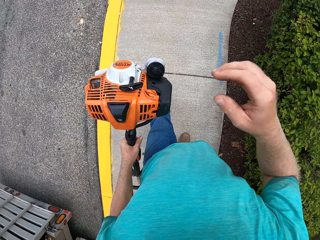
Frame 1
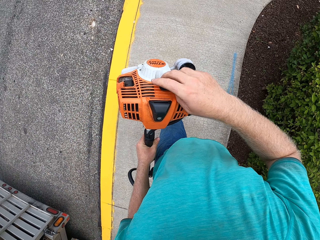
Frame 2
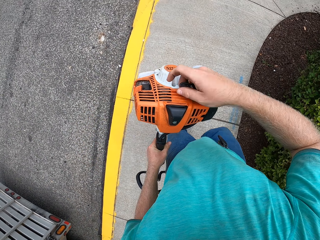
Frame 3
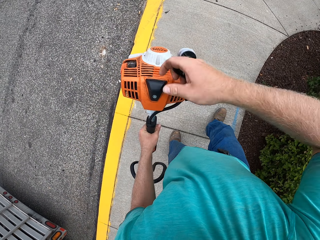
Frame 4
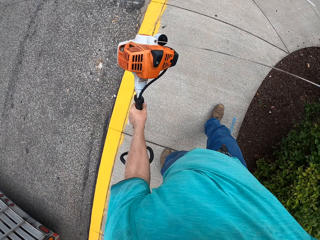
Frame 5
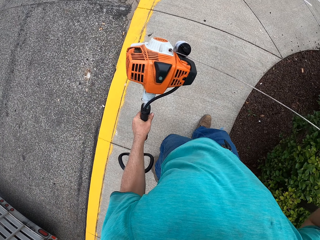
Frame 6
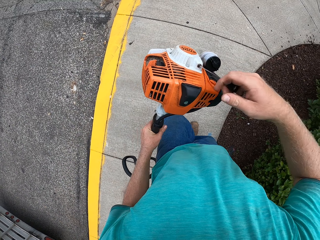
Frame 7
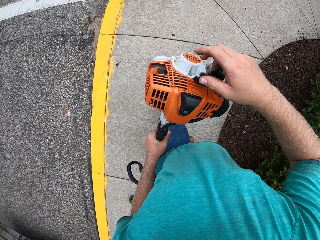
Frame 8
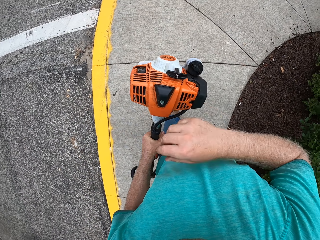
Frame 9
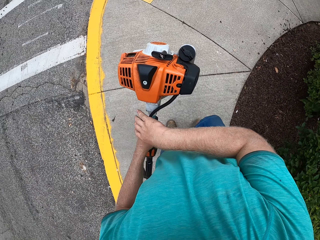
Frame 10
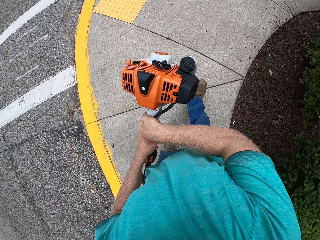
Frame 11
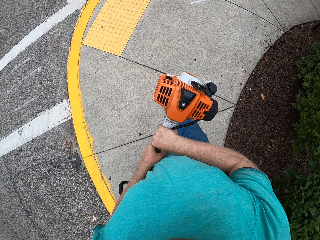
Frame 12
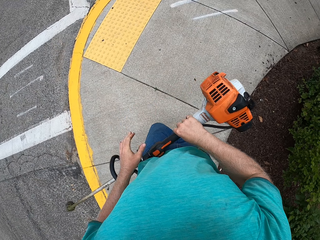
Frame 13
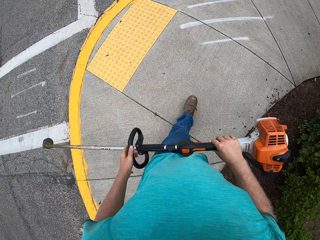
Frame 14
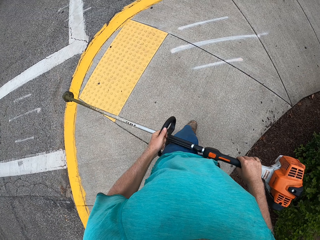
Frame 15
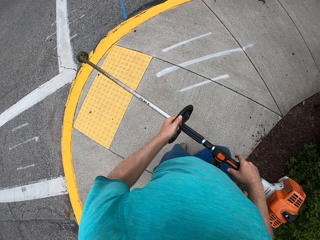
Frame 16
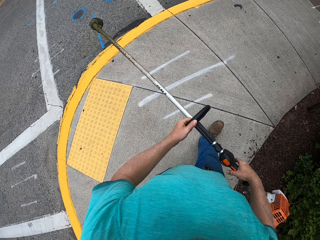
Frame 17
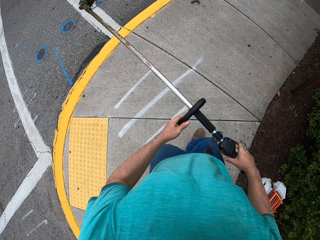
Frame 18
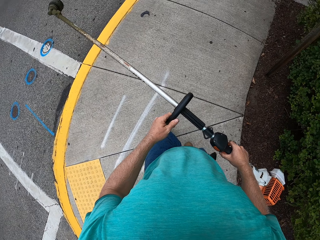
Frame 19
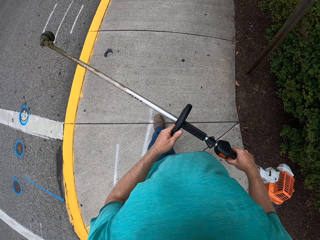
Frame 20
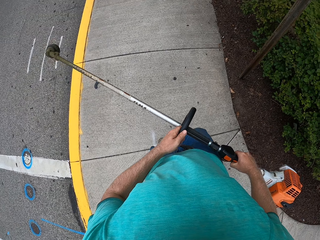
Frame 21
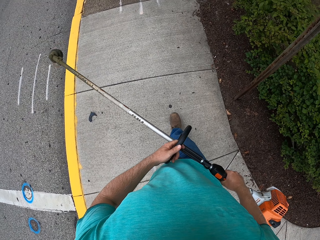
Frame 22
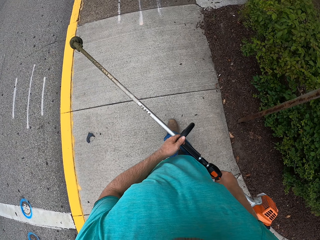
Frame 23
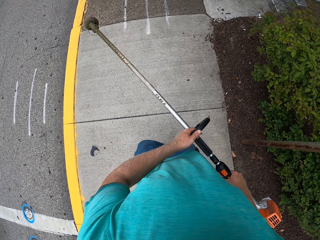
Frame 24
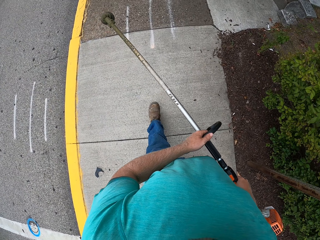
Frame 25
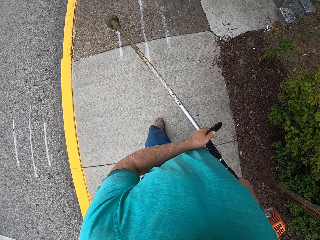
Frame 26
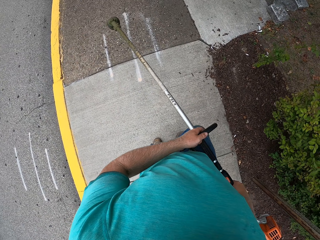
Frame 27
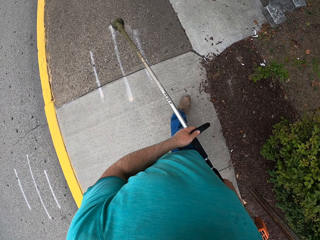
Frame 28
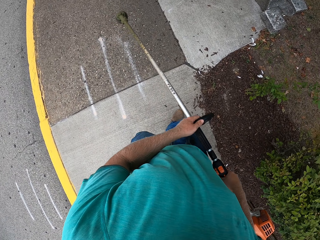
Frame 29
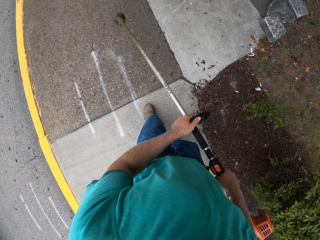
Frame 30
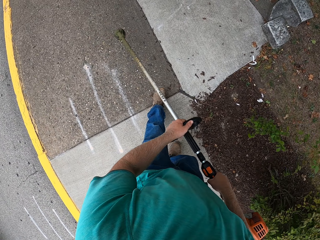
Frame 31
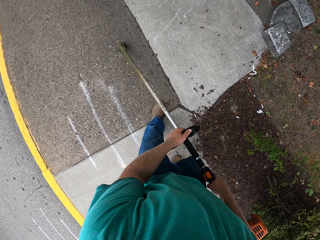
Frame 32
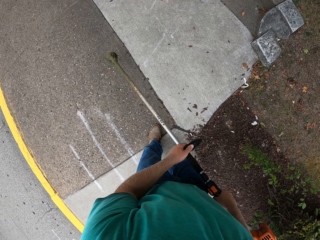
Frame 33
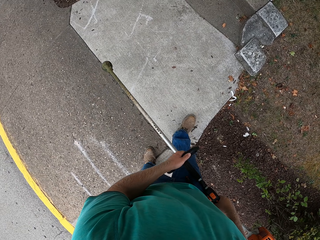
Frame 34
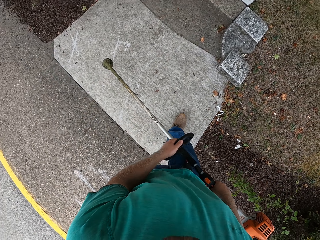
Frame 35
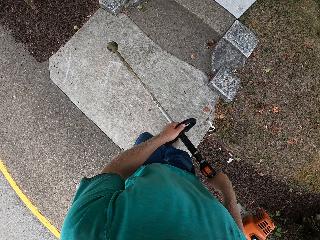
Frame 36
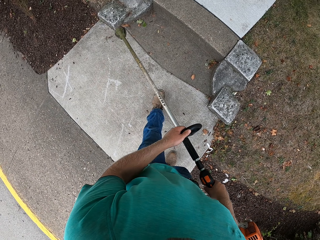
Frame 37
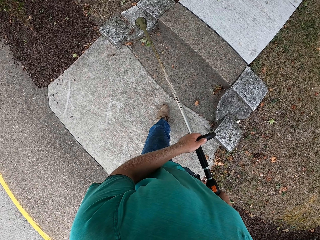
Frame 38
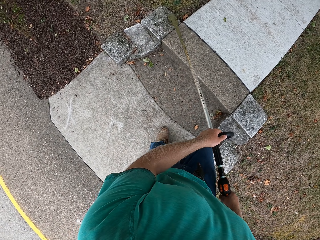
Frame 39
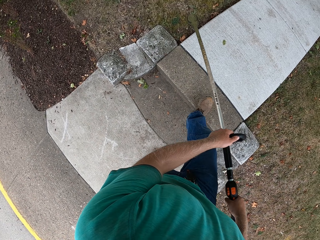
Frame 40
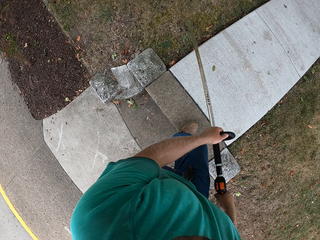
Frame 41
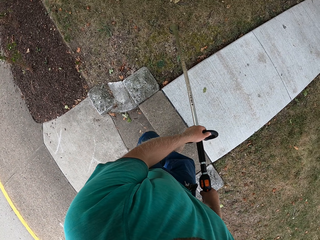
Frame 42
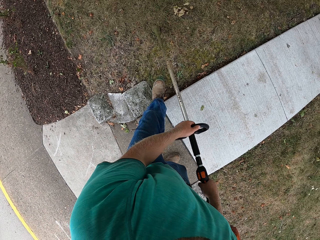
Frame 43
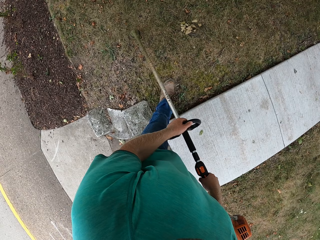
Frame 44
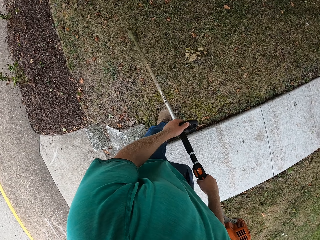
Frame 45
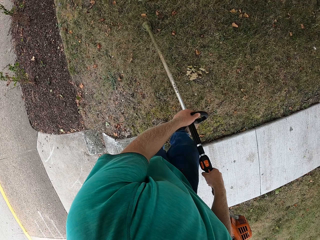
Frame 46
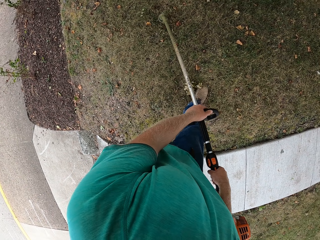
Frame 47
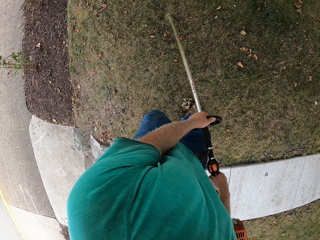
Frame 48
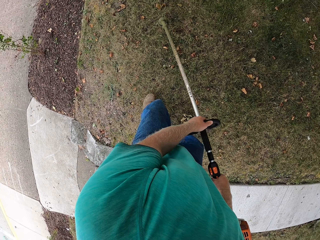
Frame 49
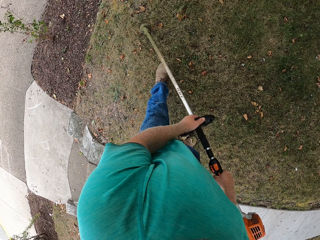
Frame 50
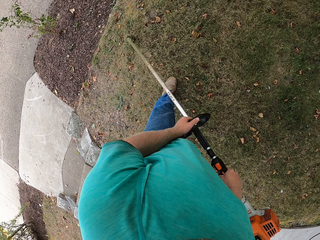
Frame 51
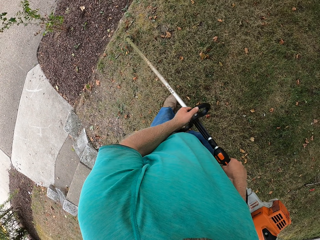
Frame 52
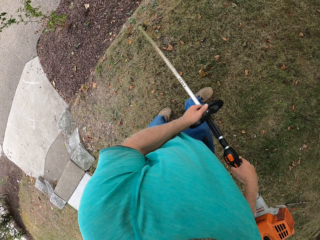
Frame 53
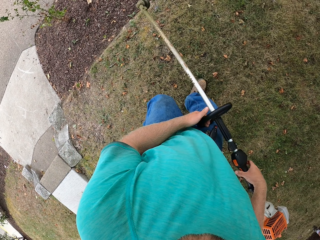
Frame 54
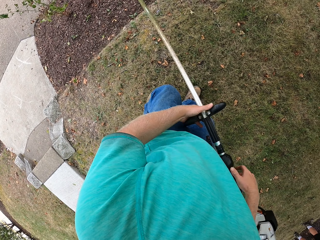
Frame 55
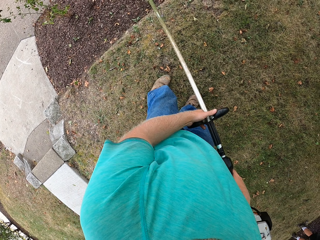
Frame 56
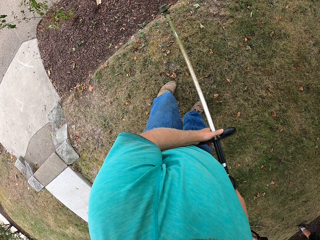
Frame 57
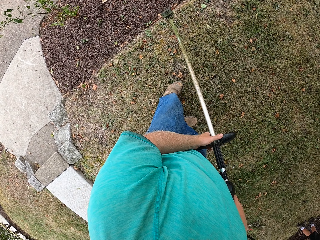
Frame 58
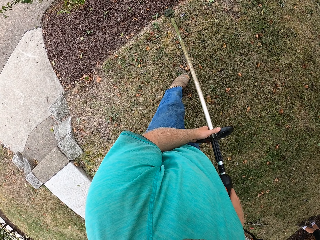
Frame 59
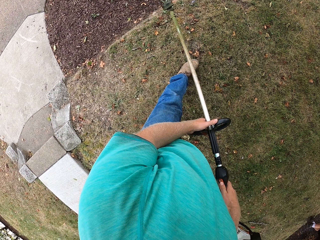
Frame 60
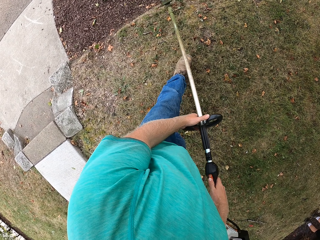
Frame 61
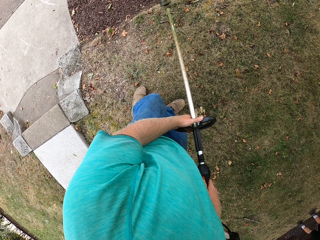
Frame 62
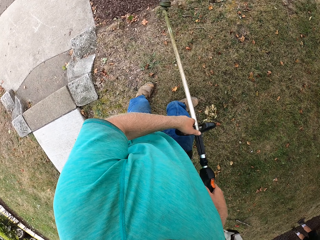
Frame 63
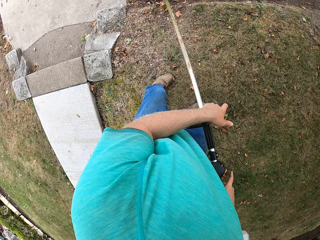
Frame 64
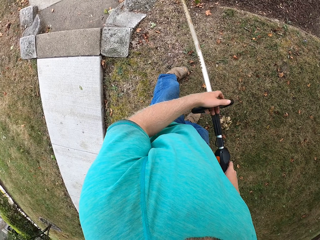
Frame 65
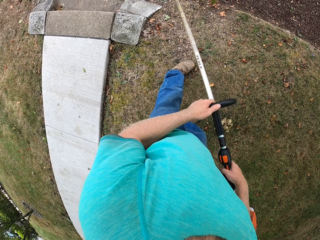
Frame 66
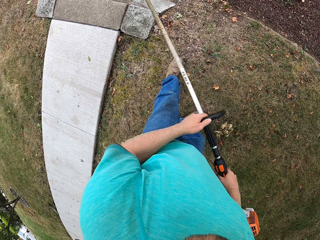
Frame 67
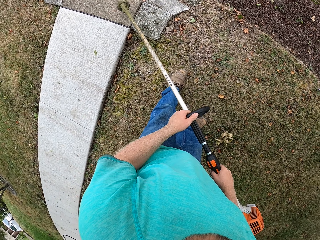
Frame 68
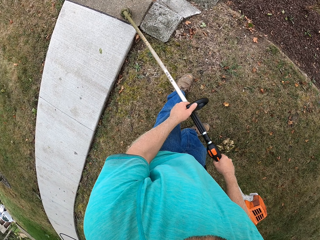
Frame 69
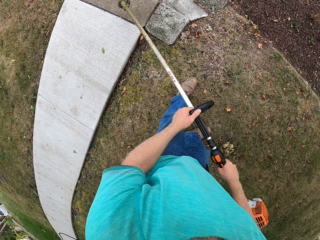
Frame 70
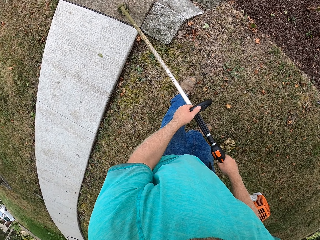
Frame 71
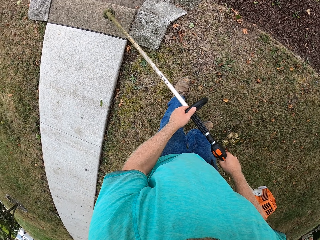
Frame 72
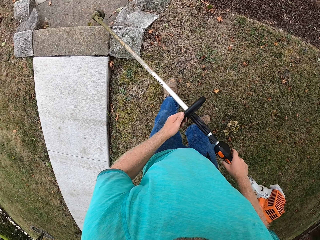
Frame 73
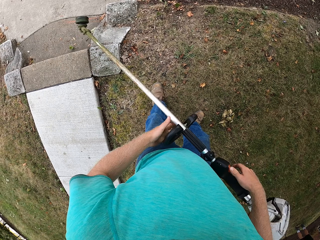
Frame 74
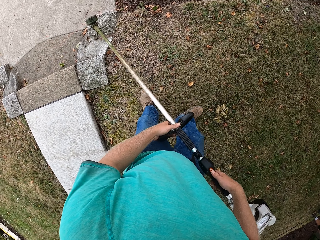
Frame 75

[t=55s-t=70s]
The camera wearer starts the grass trimmer with his right hand. He walks to the garden with the grass trimmer in both hands. He cuts grass in the garden with the grass trimmer in both hands.

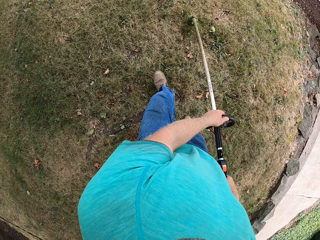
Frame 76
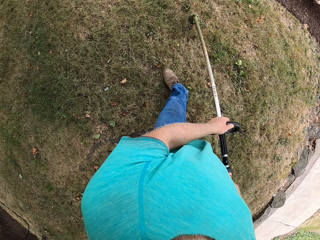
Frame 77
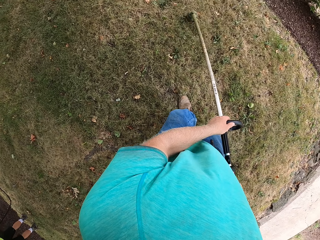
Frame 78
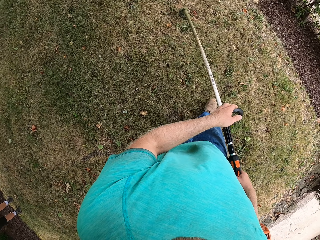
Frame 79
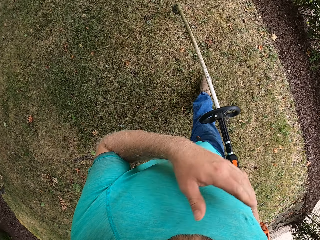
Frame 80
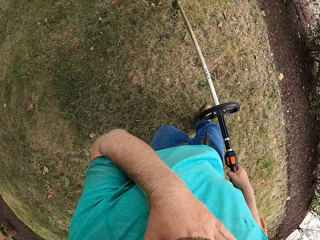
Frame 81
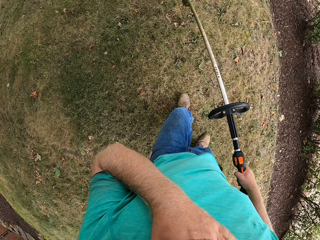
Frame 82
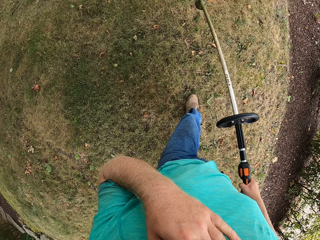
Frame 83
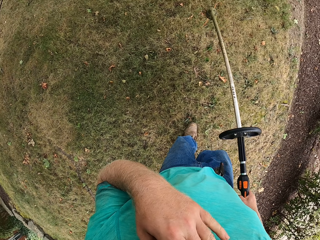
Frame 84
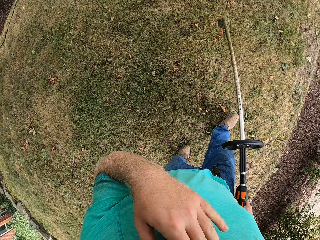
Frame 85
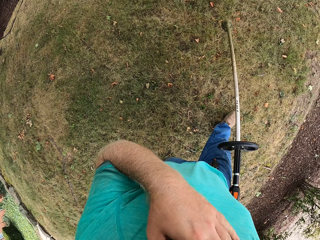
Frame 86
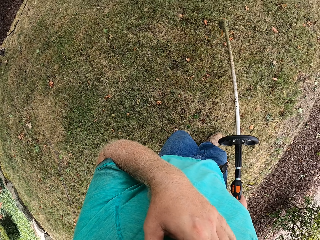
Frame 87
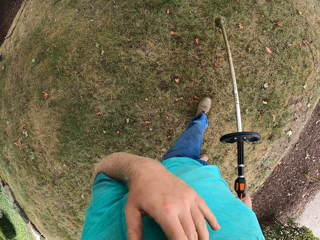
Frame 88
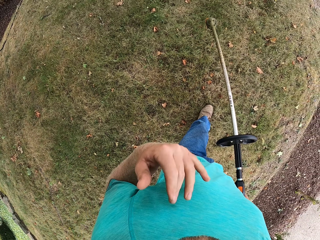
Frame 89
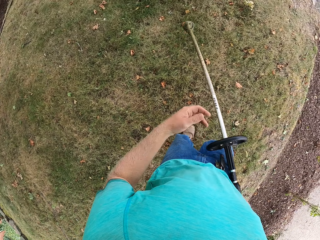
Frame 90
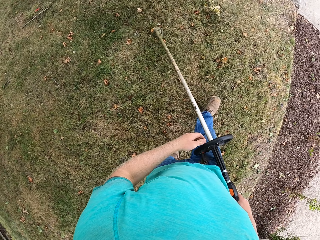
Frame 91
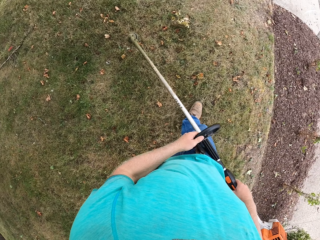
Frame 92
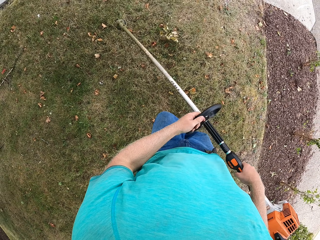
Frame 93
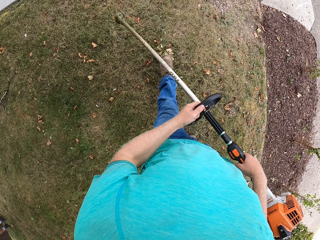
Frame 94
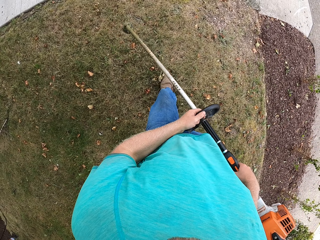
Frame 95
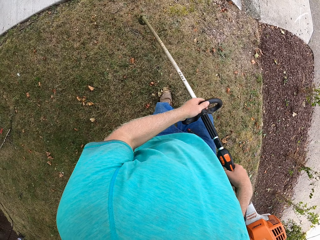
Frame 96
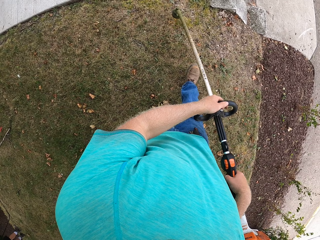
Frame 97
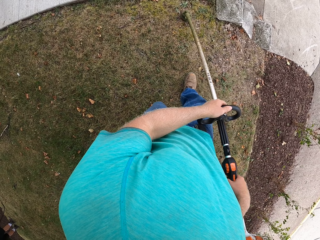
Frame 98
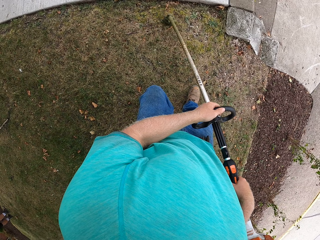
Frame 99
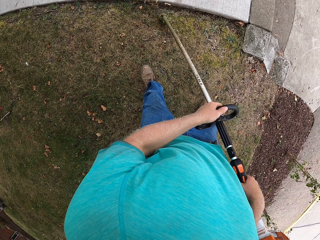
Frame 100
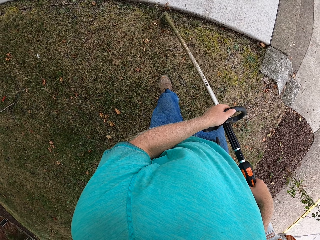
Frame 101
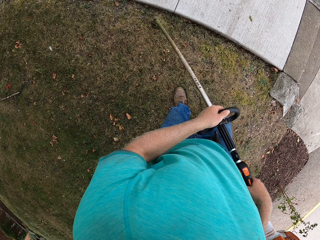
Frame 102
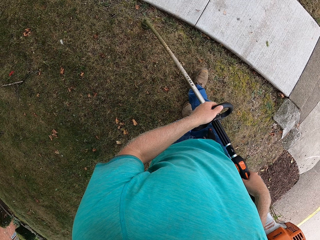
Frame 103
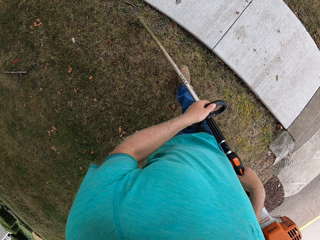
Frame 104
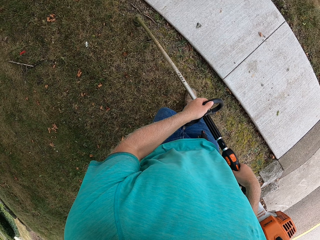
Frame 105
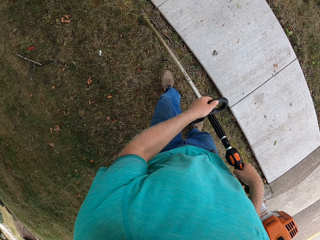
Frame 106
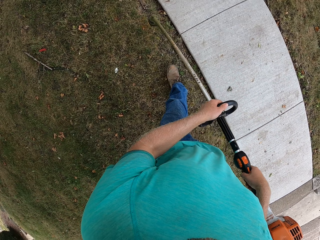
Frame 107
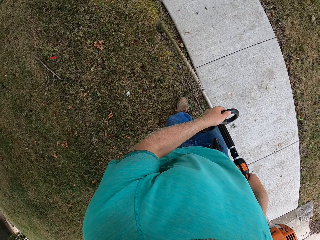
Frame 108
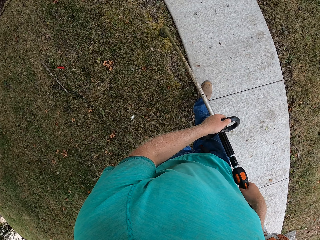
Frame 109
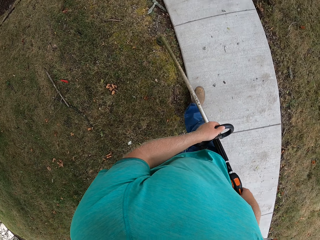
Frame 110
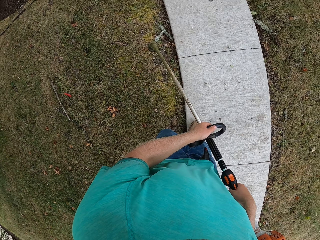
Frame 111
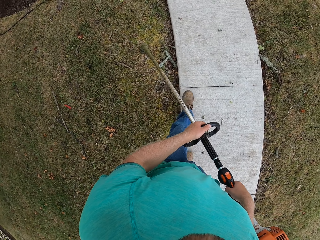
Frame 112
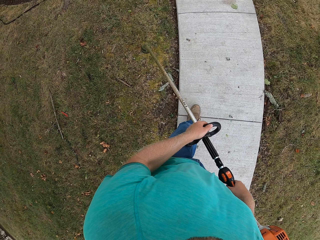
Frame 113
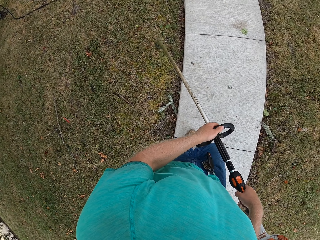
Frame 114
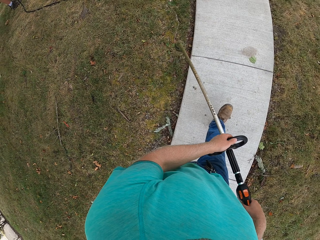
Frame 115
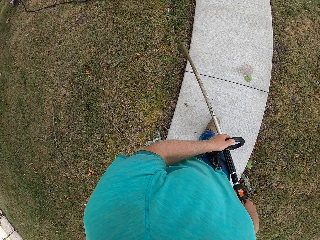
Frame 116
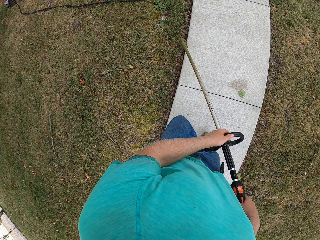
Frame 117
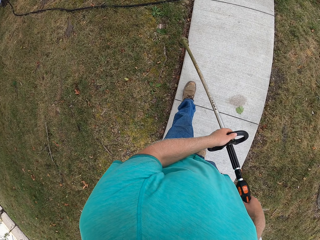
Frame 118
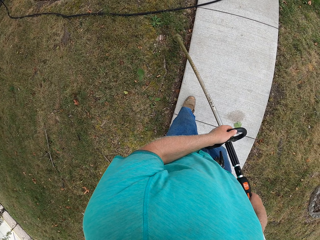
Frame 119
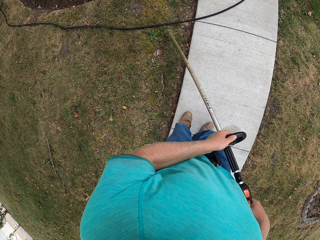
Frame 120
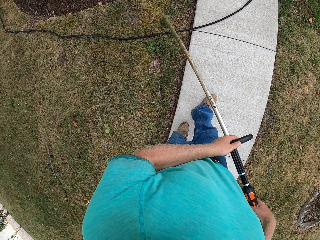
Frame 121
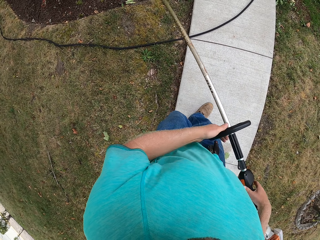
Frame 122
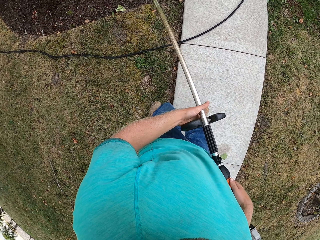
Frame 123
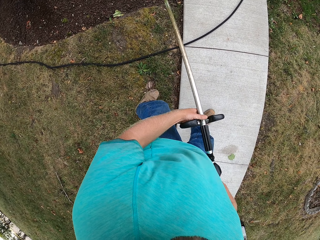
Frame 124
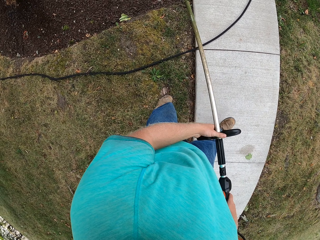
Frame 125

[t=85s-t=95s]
The camera wearer lifts the hand. He touches his face with his left hand. He places his left hand on the grass trimmer.
